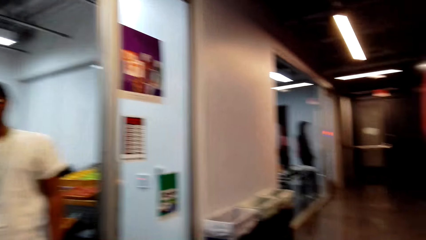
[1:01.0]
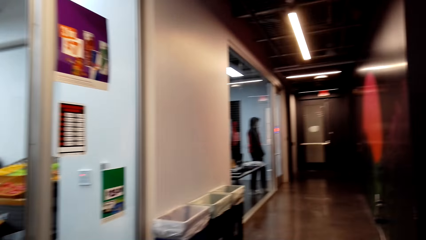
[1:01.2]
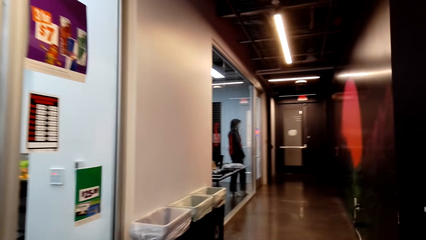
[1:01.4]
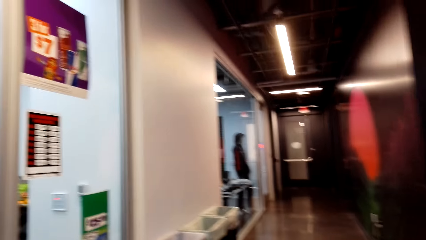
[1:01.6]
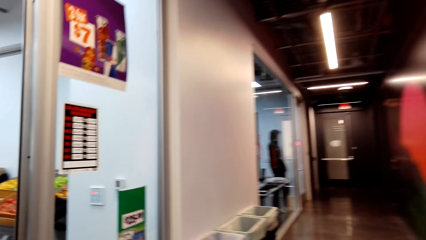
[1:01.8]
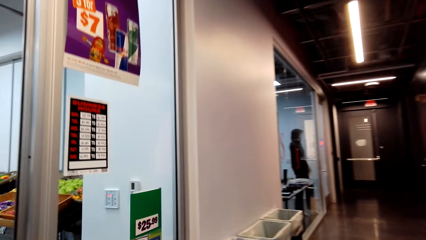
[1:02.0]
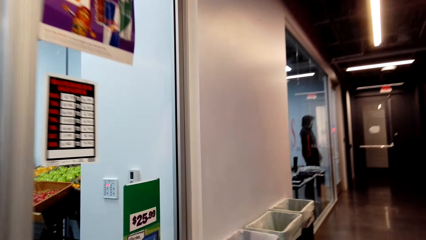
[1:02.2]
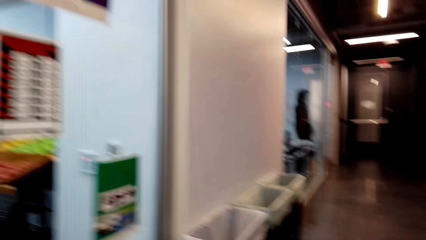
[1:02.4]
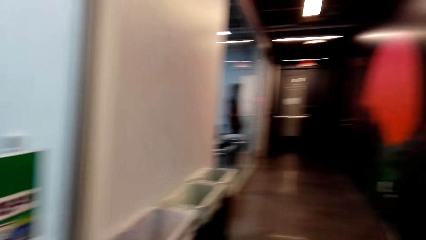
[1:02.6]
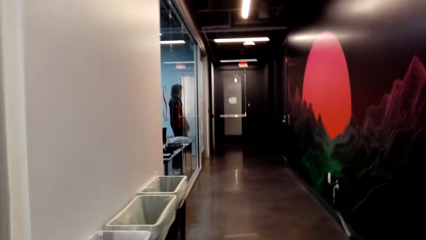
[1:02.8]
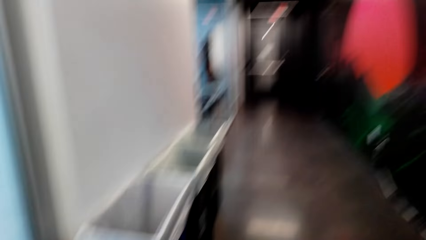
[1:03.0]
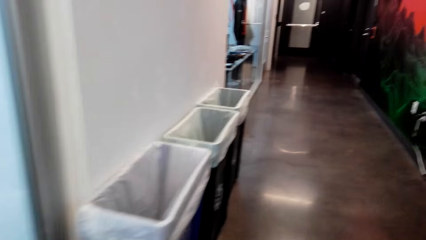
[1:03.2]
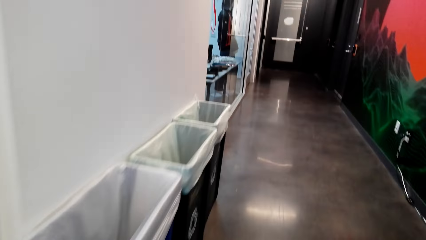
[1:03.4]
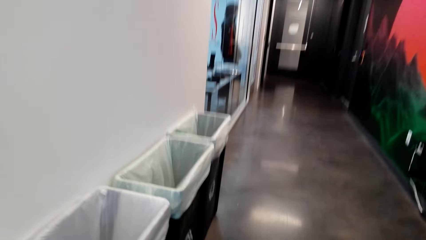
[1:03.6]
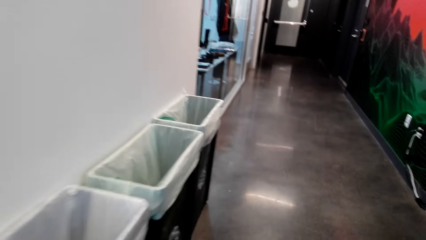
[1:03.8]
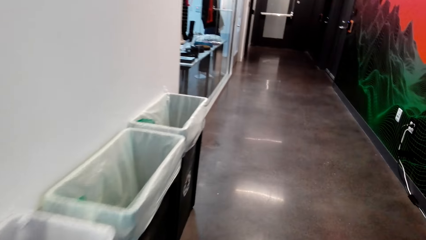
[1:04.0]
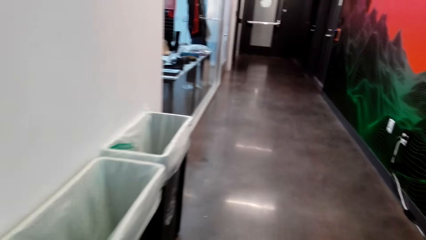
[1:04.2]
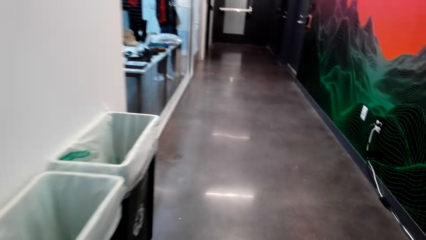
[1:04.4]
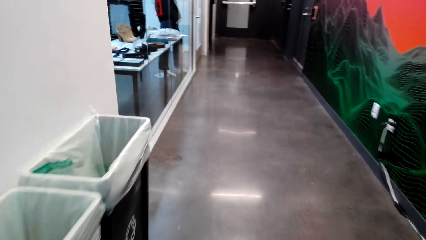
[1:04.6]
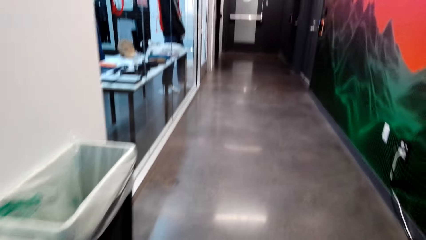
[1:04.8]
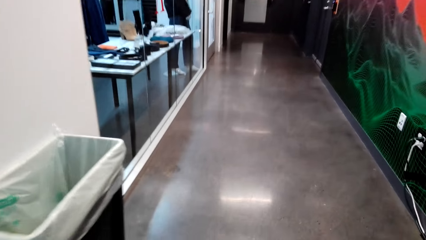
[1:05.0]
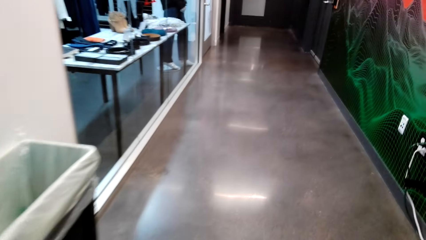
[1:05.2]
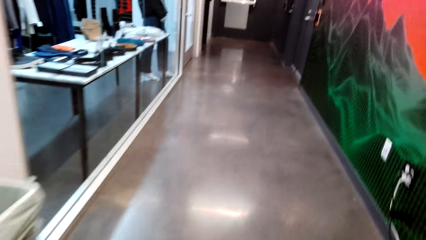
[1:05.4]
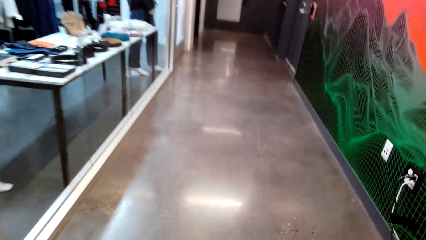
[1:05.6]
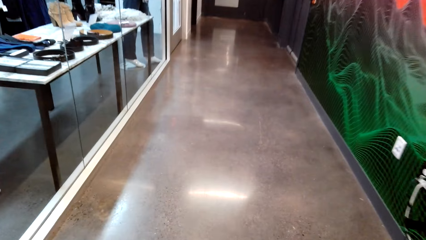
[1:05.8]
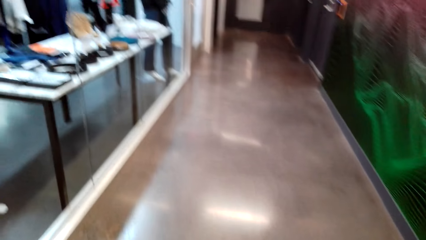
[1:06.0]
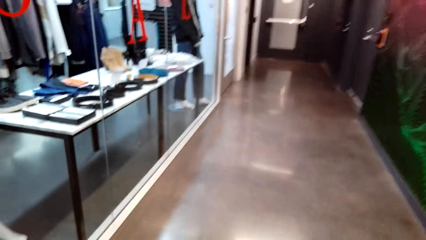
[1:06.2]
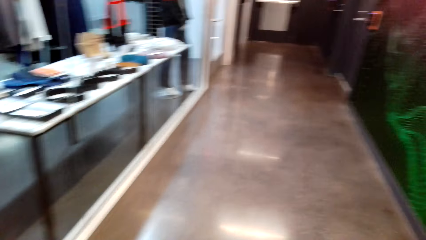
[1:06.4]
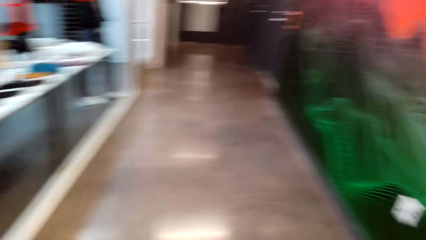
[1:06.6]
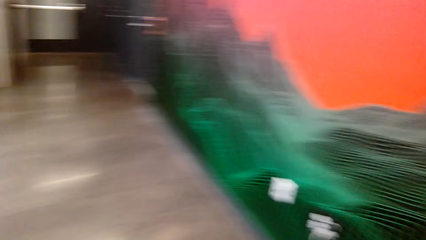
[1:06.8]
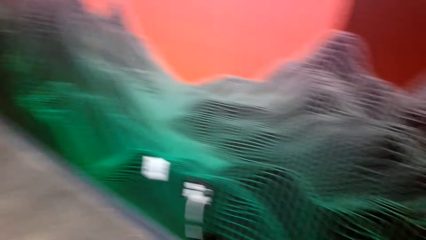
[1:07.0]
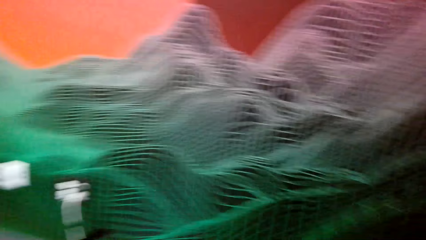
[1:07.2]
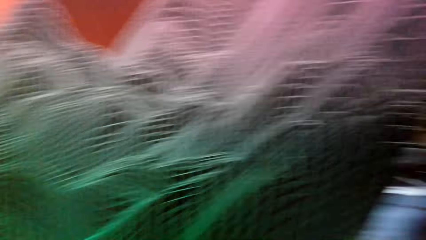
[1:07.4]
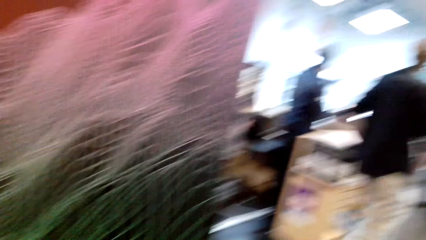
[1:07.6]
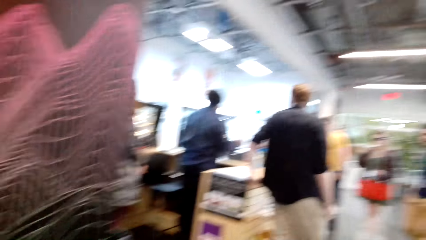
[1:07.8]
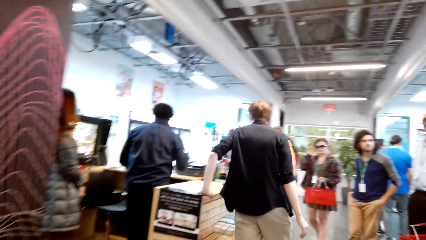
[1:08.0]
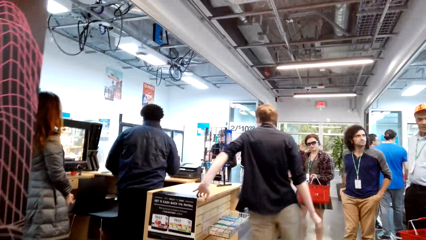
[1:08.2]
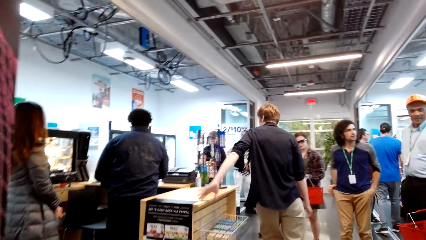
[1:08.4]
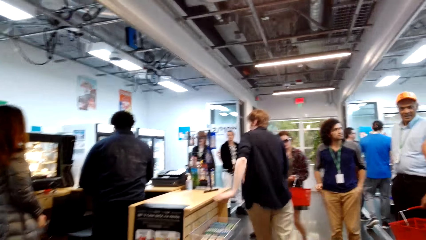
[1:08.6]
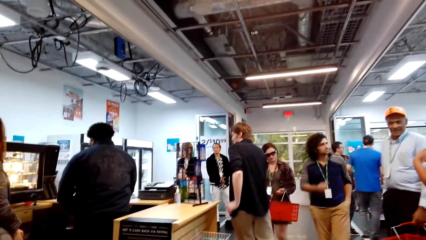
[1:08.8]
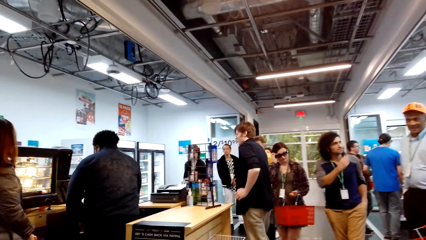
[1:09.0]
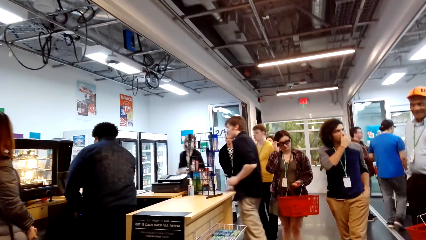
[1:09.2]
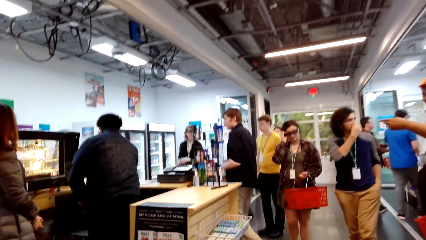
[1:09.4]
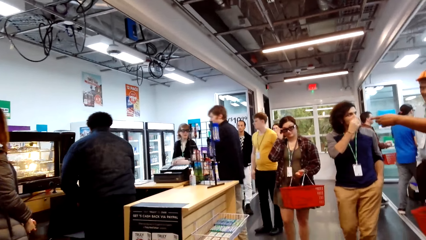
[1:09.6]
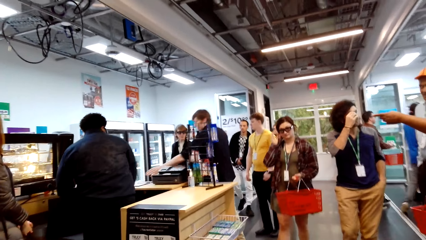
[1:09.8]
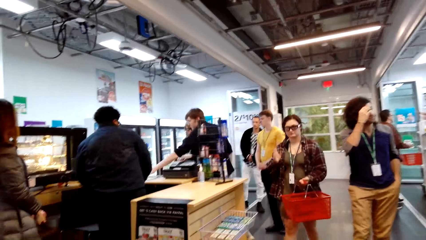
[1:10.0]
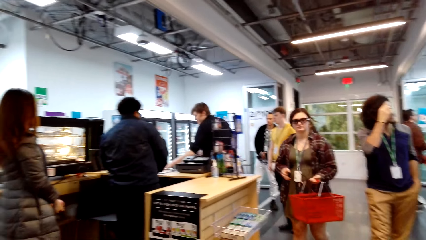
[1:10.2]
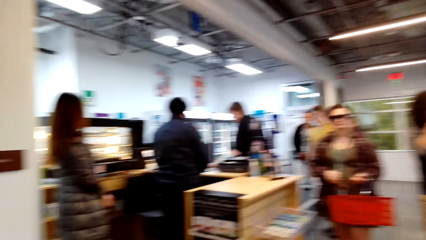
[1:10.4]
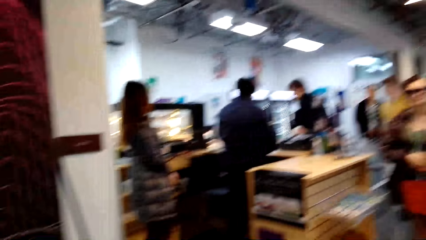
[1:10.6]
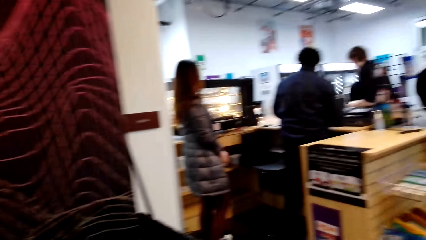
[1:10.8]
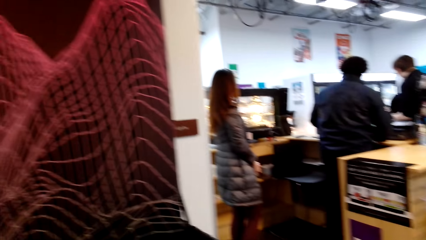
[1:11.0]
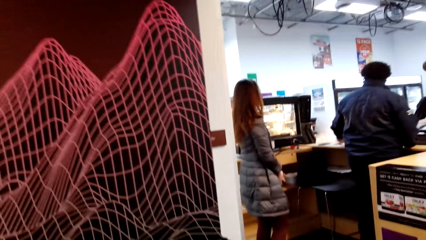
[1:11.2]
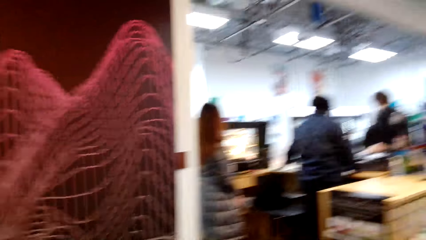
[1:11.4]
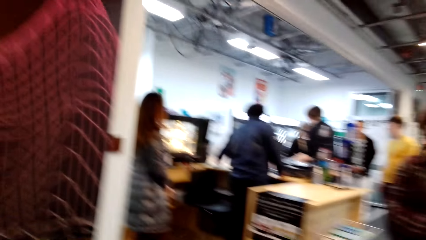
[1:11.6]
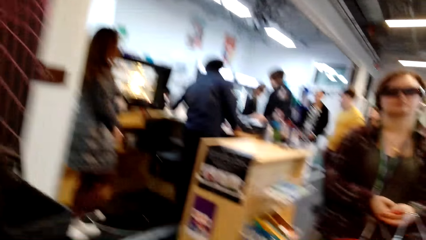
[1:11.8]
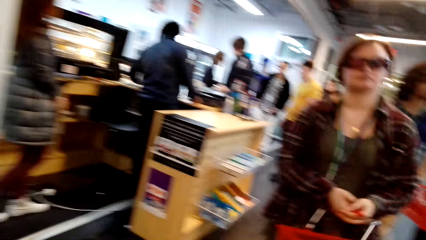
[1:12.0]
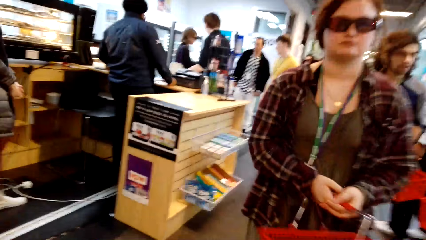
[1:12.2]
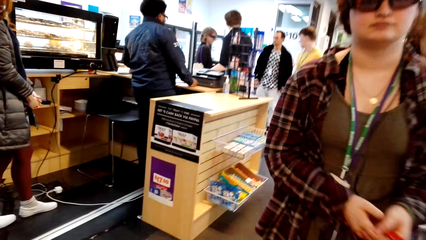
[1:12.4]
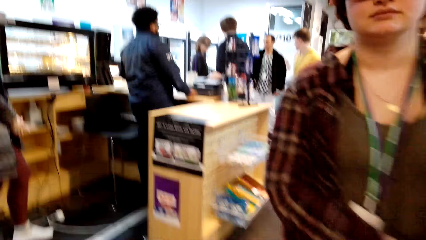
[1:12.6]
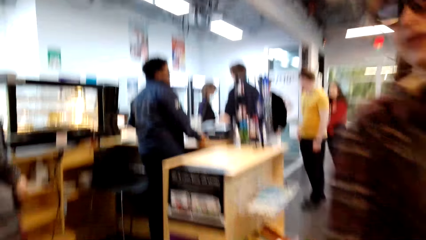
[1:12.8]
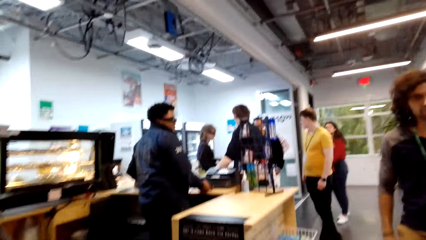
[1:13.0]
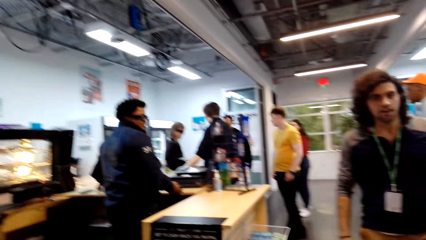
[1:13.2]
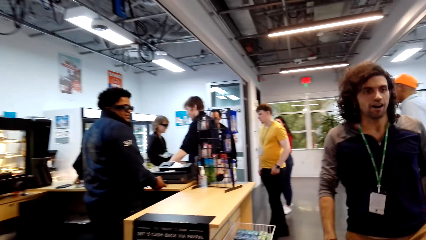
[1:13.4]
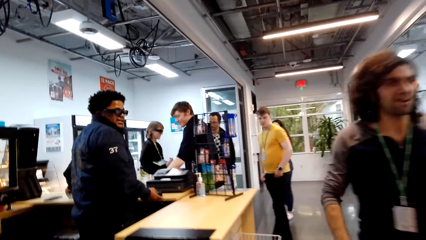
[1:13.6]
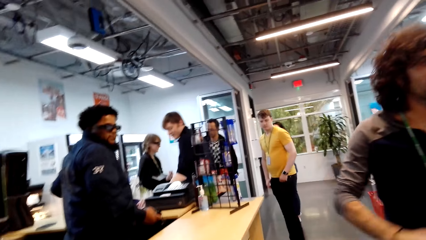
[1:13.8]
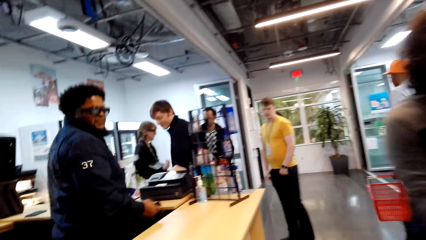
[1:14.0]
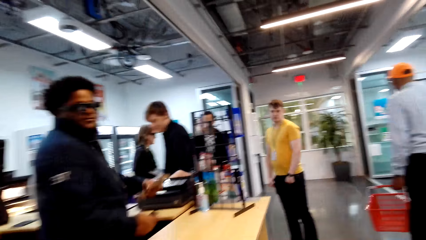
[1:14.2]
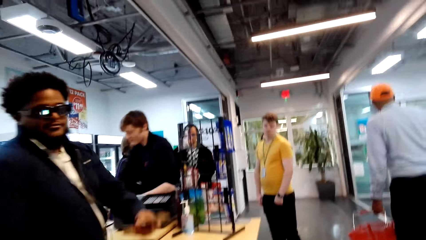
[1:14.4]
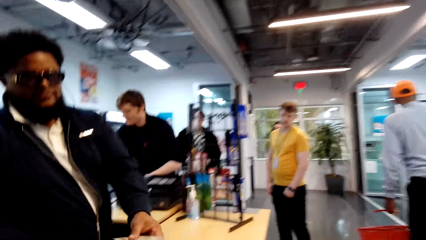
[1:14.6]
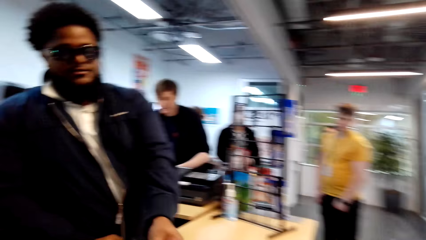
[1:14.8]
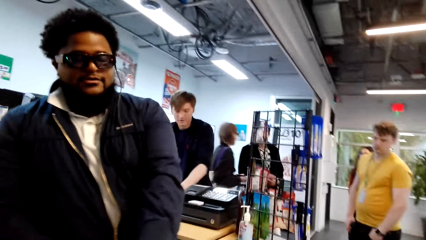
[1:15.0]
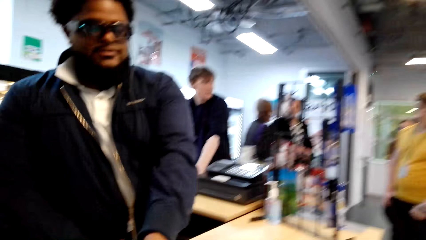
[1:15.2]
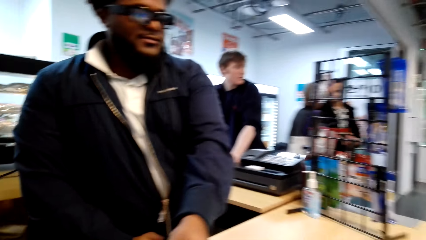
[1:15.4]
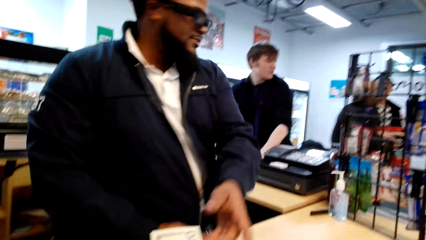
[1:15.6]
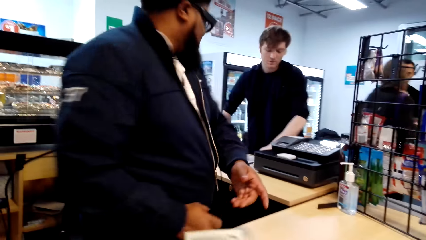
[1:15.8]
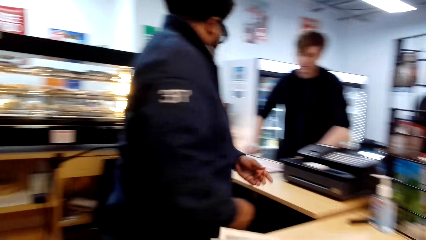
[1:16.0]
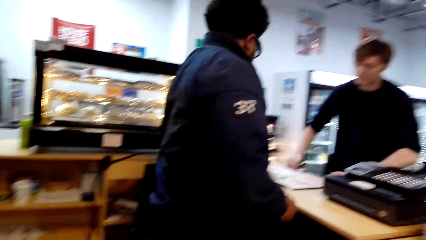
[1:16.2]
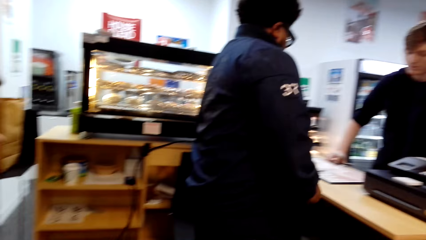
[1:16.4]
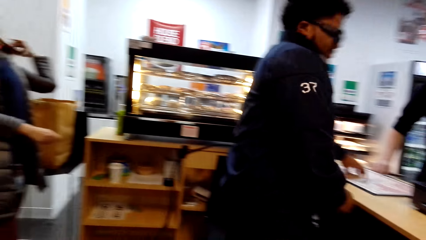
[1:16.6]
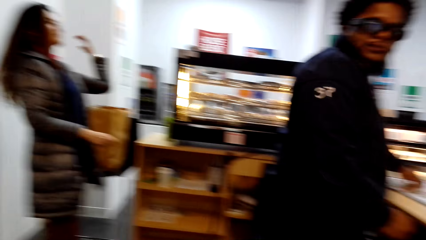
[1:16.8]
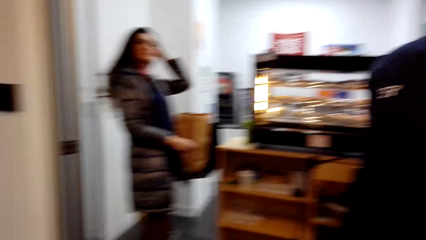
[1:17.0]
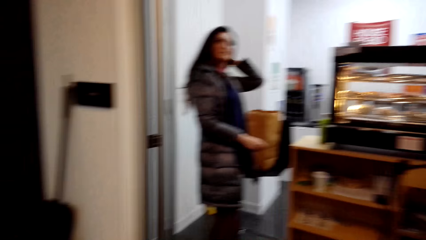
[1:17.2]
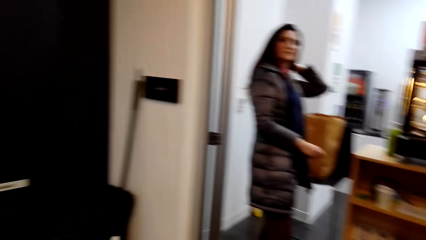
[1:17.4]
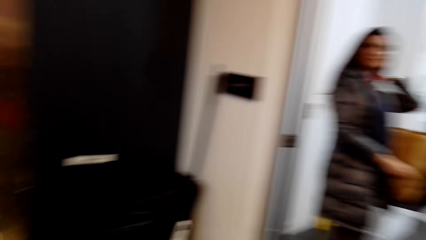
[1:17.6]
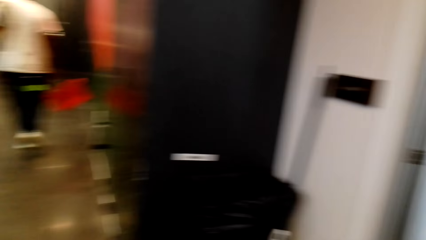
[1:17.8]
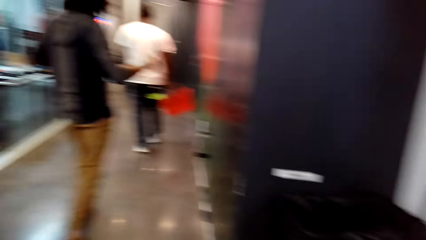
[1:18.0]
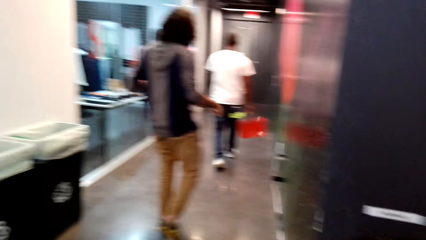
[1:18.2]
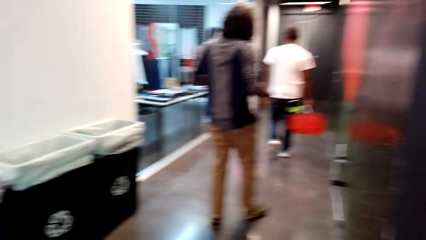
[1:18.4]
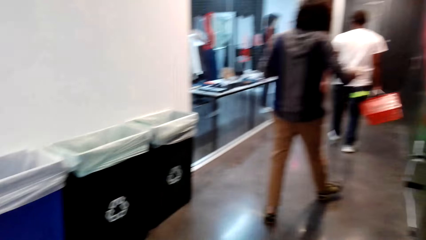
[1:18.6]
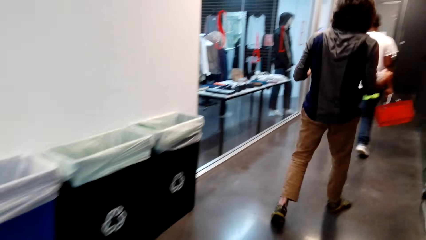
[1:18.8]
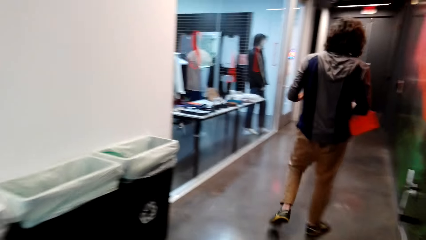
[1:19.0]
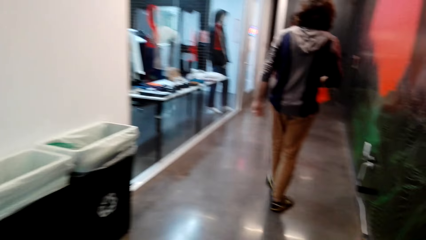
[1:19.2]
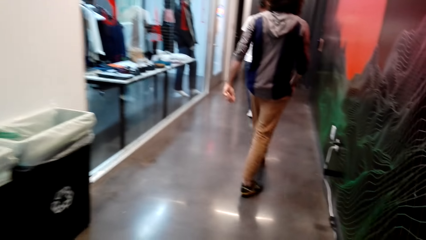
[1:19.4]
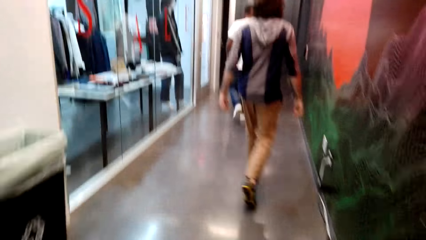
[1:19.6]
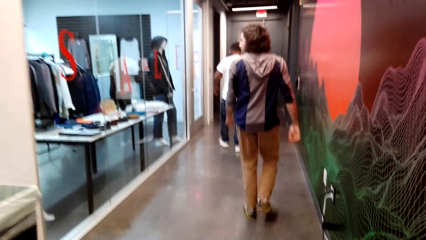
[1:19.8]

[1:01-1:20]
The camera wearer walks towards the boutique. They turn around. They look around. They walk to the cashier desk. A man walks past the camera wearer. A cashier puts a card on the desk. Another man passes something. The camera wearer picks up the card. The other man picks up something. The camera wearer walks to the boutique.
